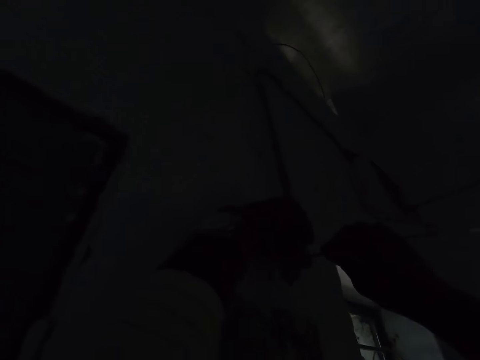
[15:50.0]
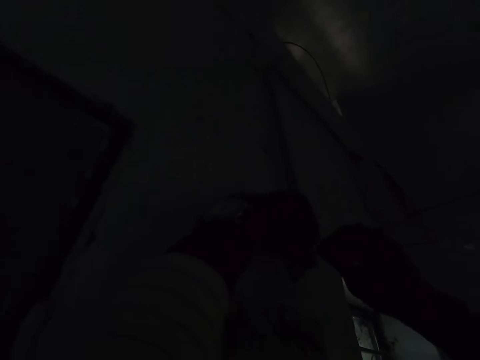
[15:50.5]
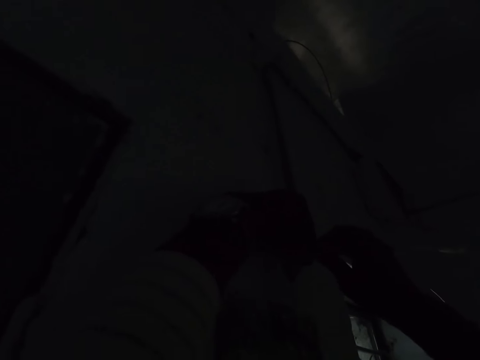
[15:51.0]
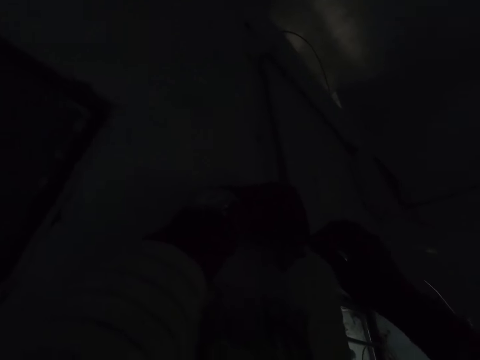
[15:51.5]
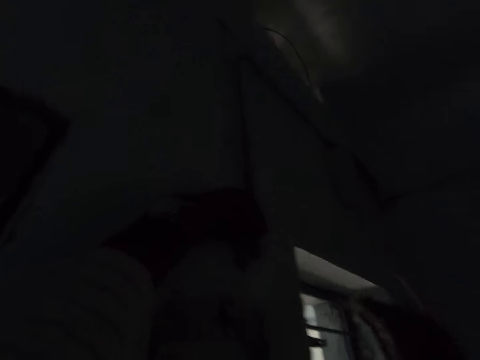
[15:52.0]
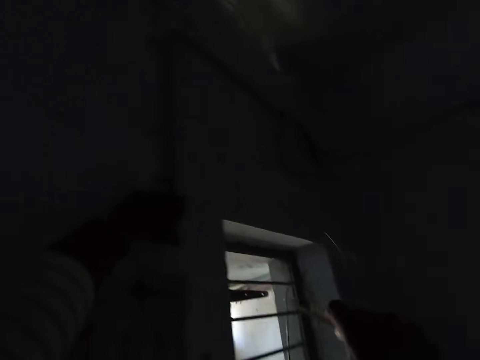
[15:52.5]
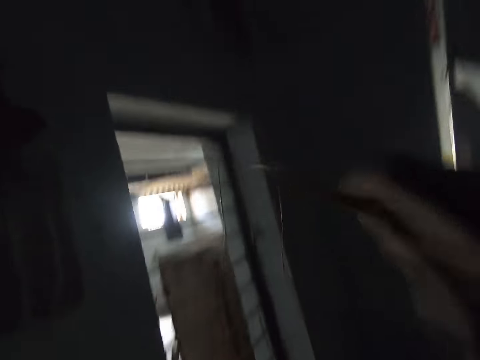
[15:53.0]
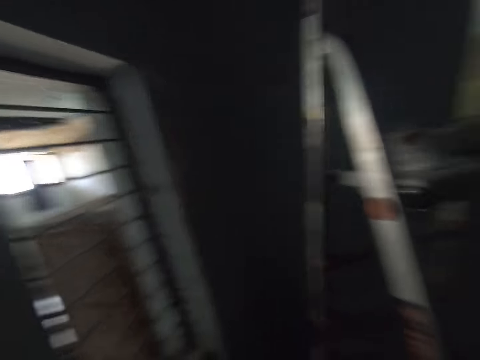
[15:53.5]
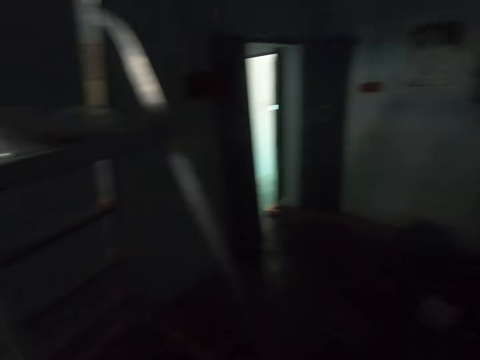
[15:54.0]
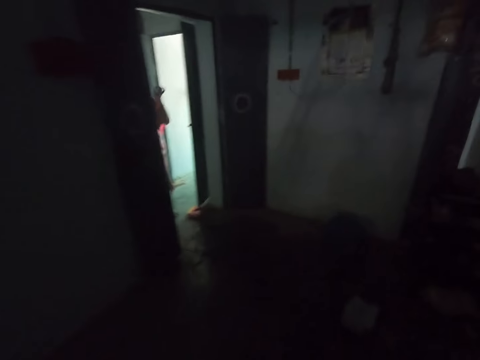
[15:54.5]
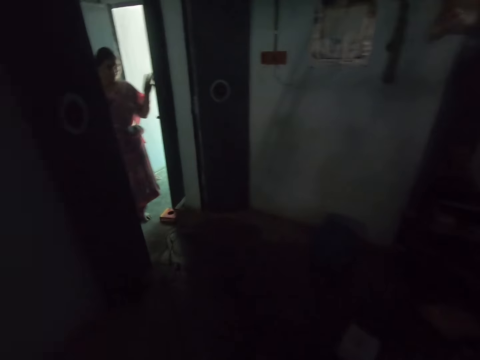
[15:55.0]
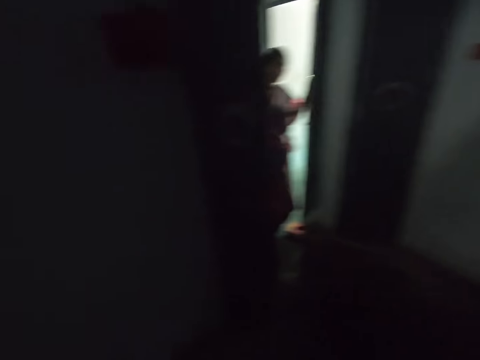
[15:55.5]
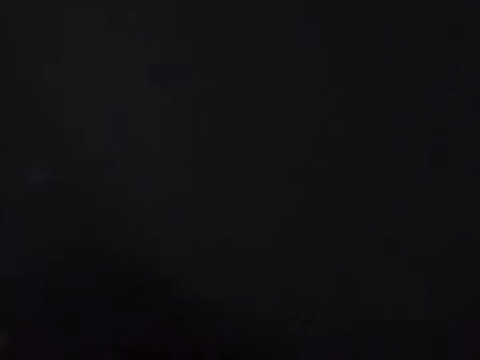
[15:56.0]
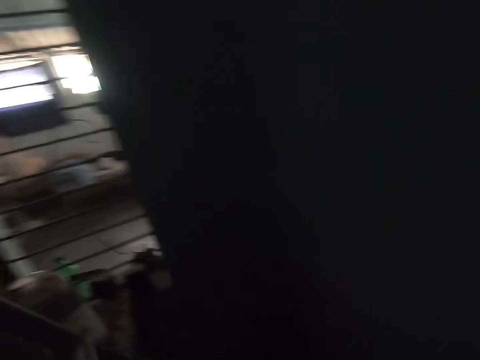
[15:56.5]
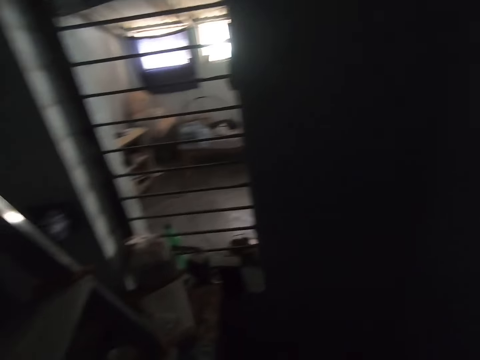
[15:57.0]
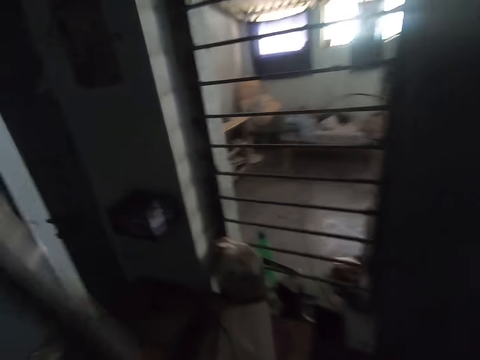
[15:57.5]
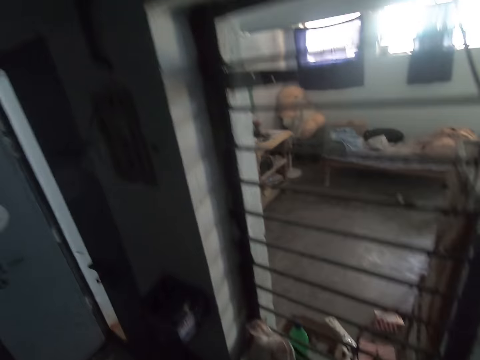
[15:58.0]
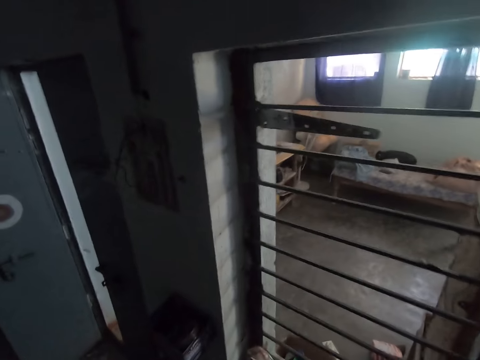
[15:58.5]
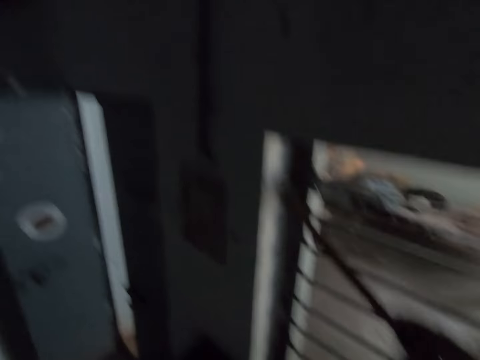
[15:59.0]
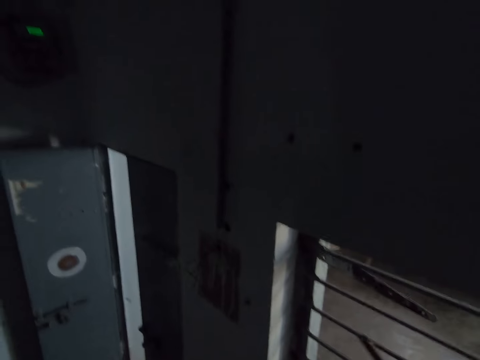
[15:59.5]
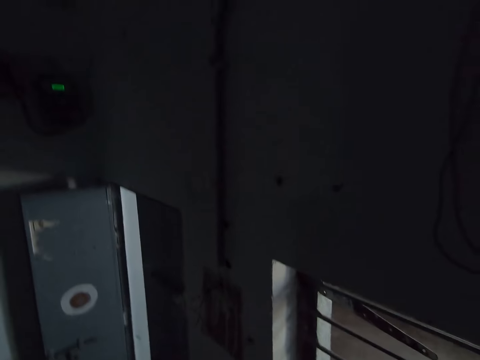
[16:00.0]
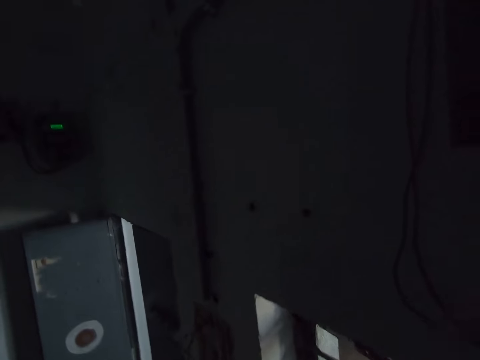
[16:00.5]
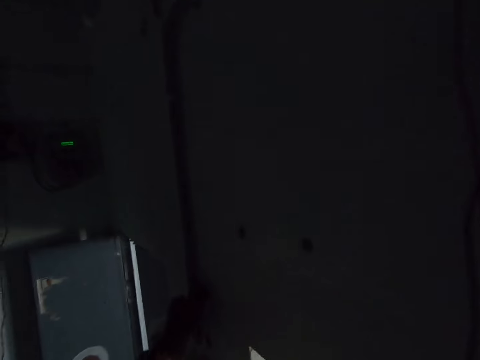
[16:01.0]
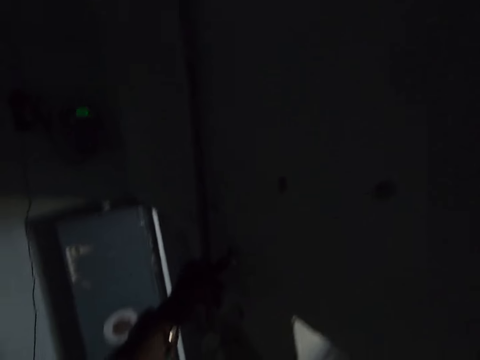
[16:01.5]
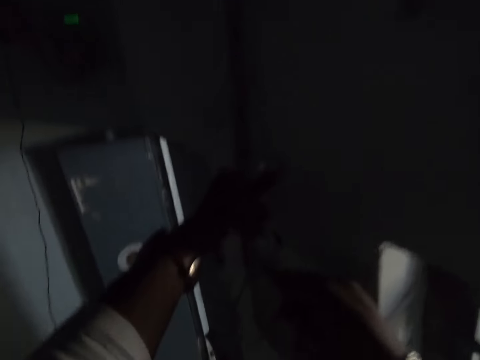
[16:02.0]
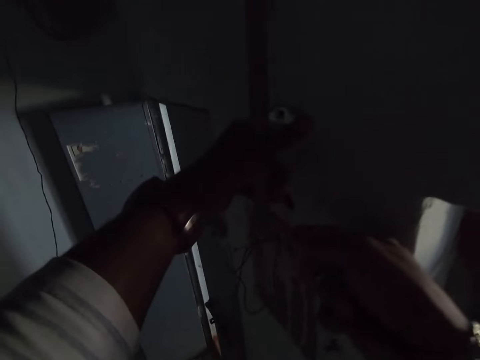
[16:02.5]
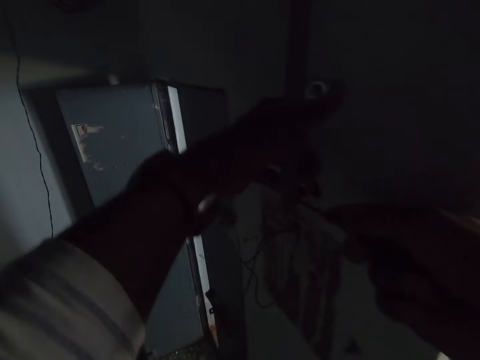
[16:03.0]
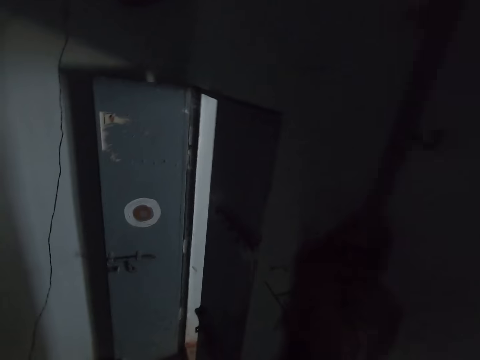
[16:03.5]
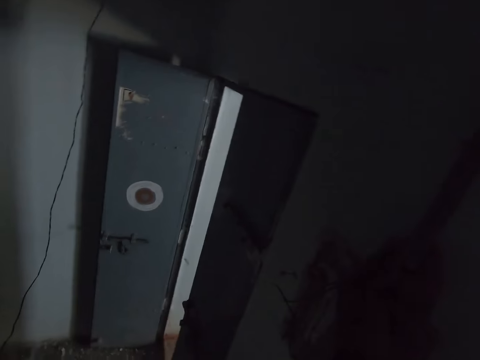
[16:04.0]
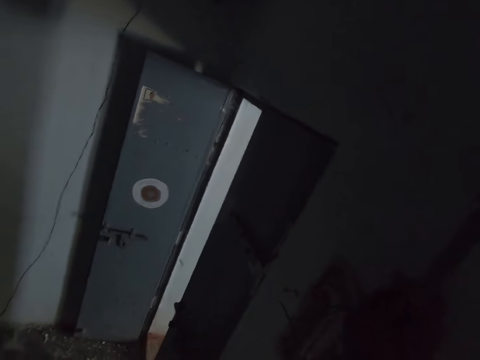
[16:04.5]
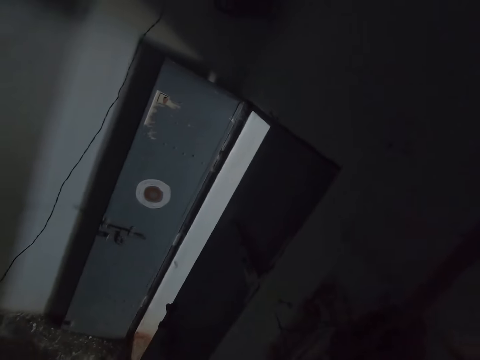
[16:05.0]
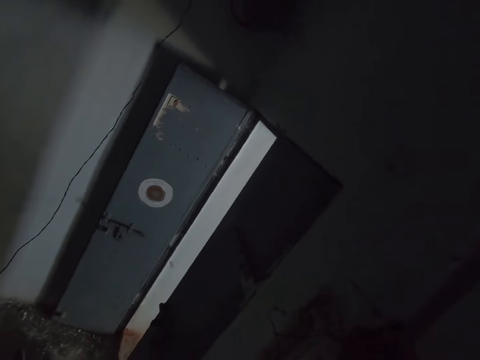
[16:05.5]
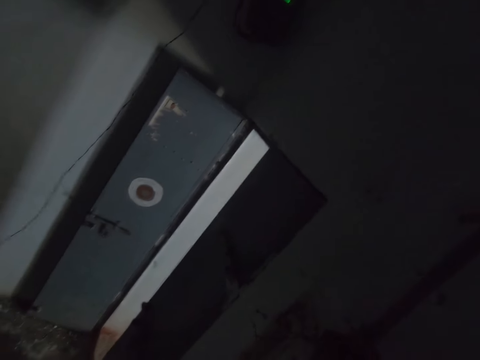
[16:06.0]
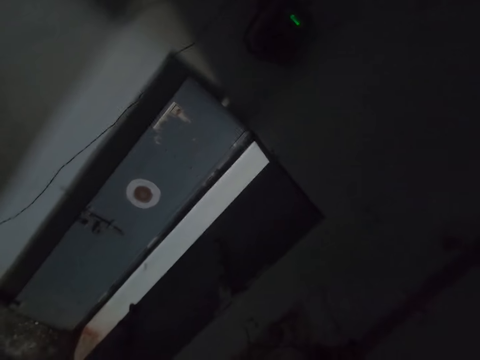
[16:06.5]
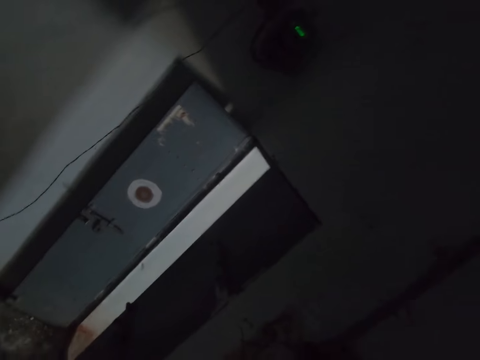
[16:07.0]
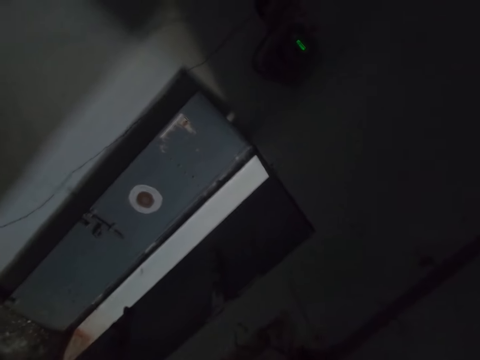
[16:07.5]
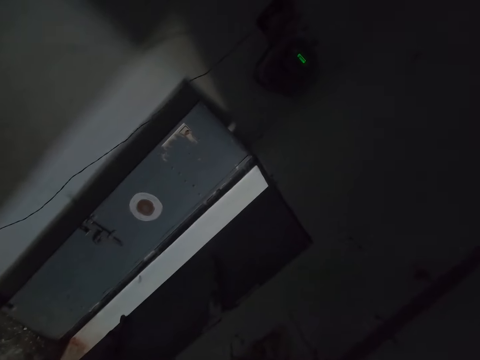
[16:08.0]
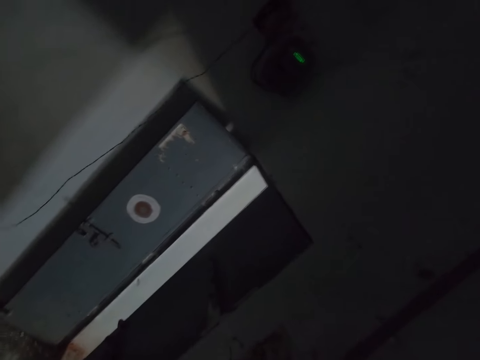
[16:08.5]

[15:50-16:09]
The camera wearer adjusts a wire. They look around. They walk around. They turn. They install cables in the house. They look around. They adjust the wire. They cut a conduit pipe with a hacksaw blade.

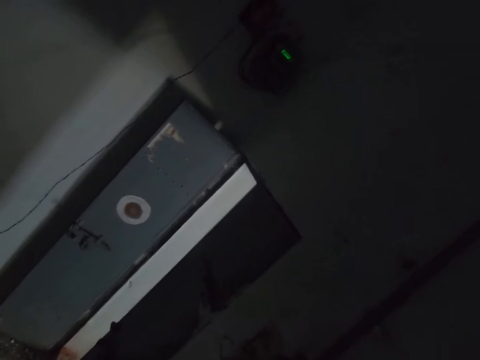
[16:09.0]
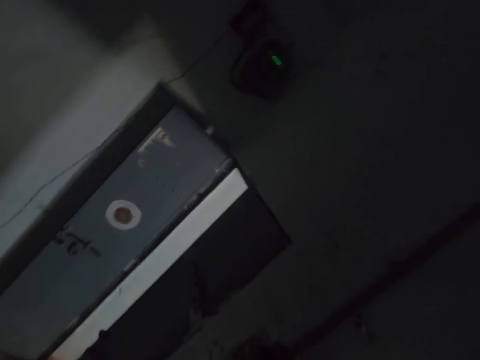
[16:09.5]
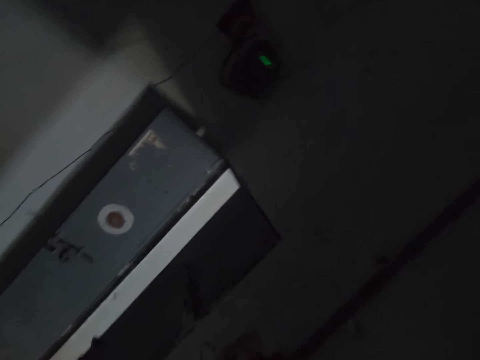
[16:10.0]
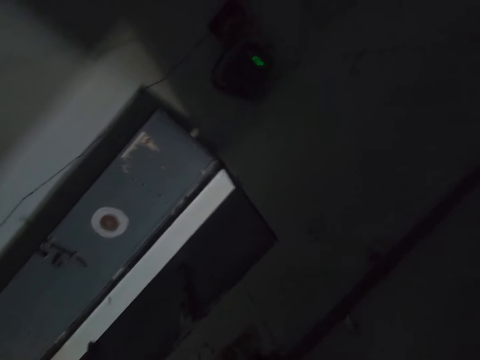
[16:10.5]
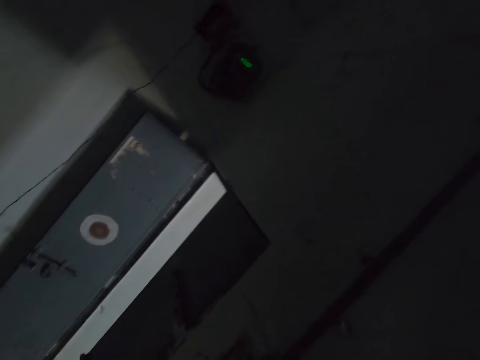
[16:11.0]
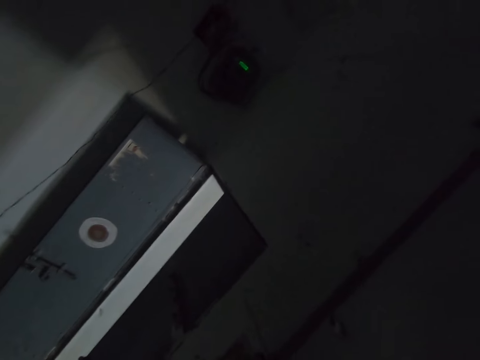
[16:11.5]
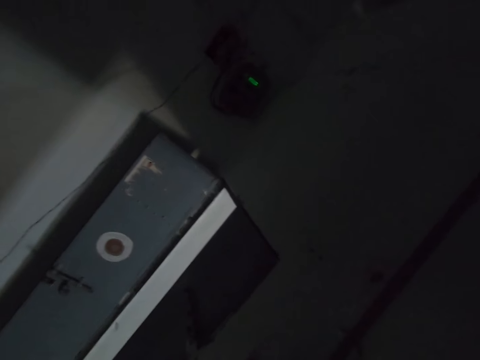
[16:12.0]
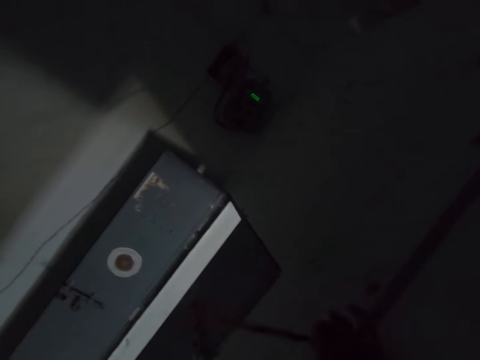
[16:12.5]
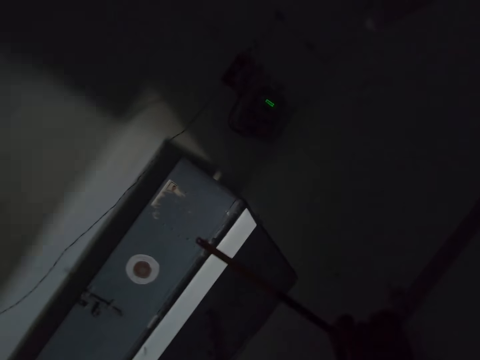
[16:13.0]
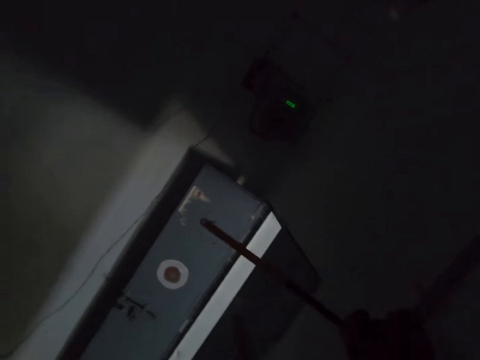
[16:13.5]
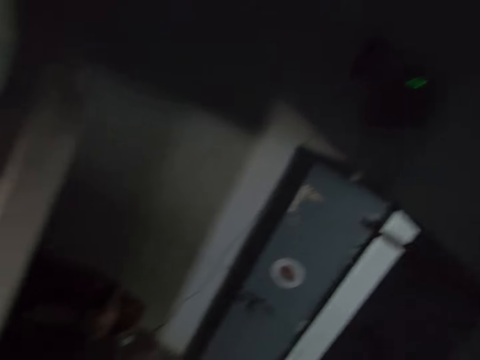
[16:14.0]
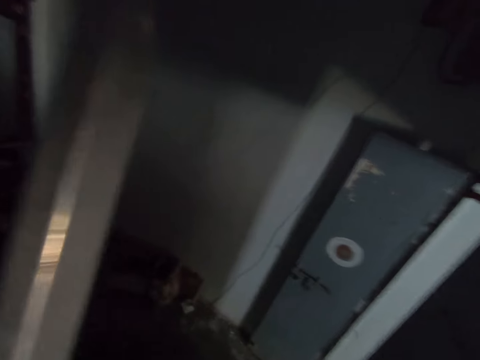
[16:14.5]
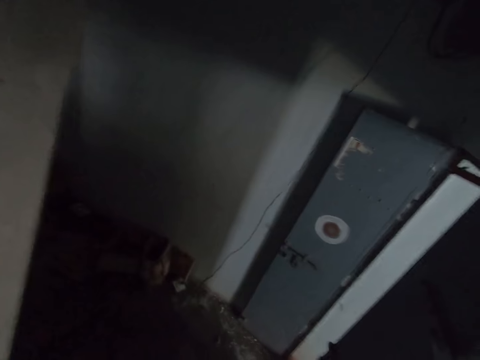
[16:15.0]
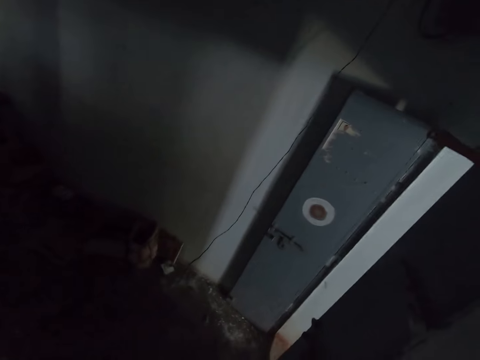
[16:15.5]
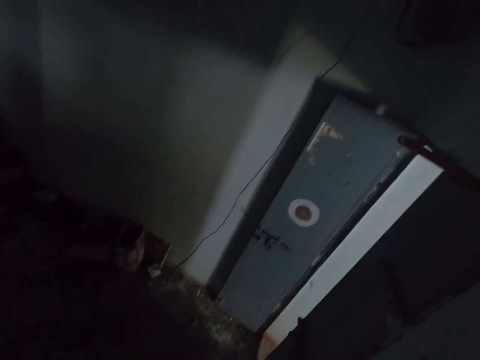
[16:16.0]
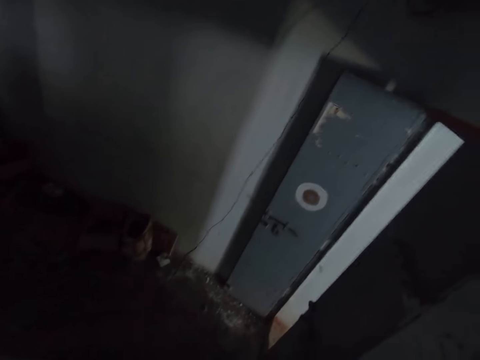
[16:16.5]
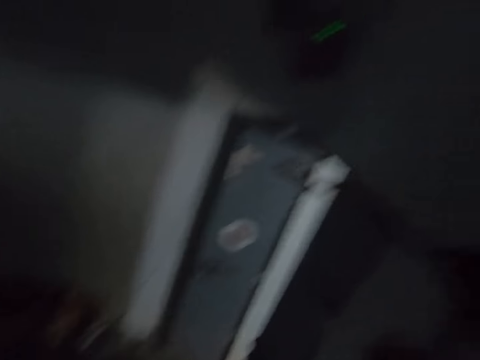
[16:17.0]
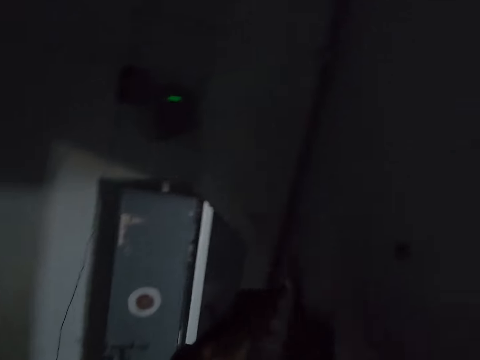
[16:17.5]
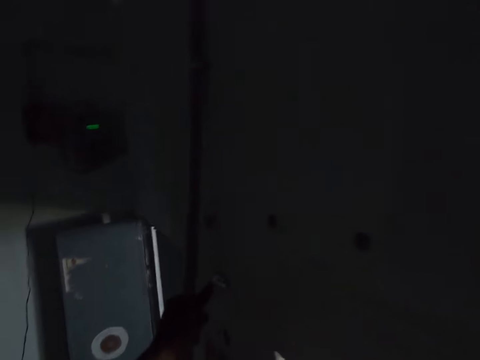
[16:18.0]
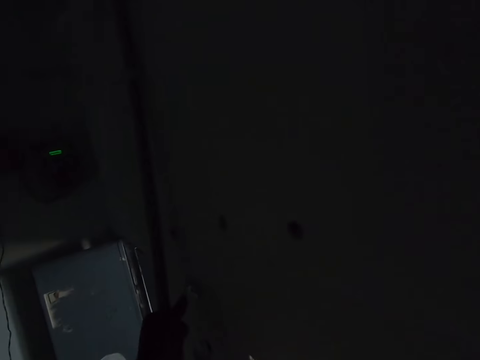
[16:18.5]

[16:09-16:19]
The camera wearer looks around.
